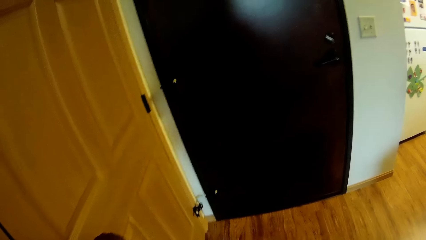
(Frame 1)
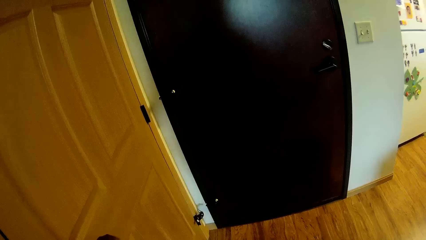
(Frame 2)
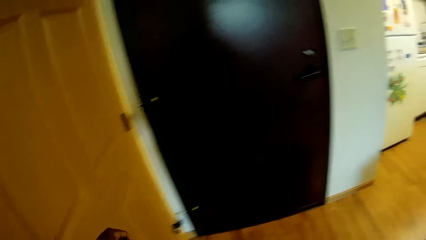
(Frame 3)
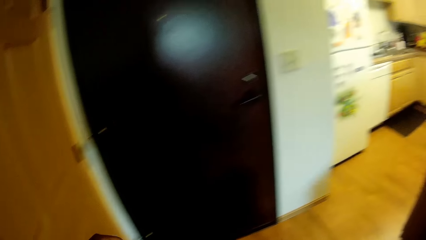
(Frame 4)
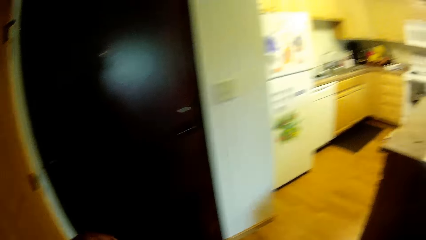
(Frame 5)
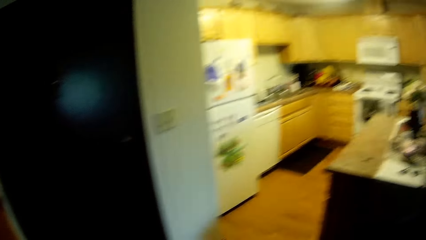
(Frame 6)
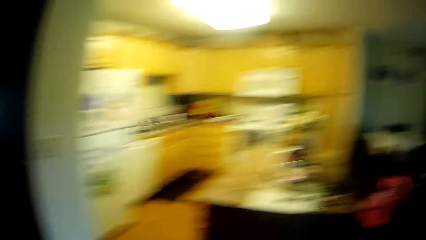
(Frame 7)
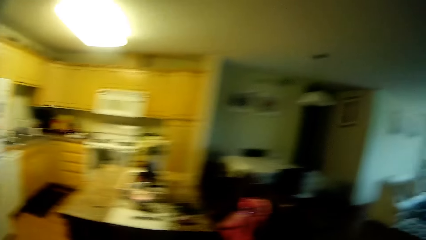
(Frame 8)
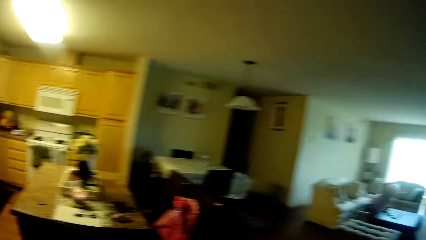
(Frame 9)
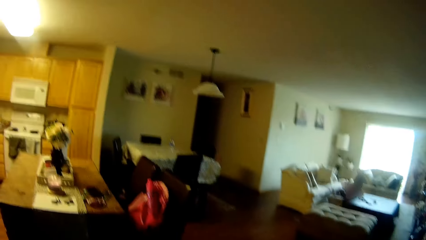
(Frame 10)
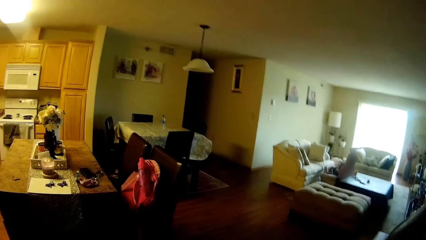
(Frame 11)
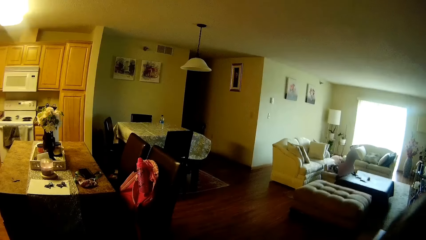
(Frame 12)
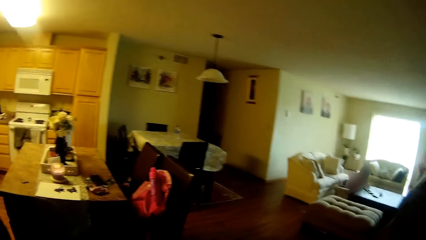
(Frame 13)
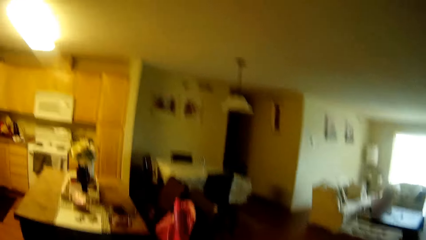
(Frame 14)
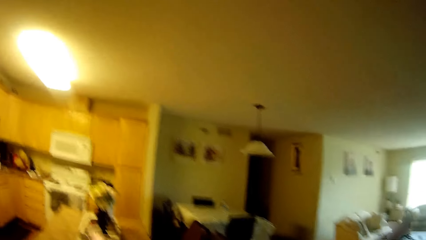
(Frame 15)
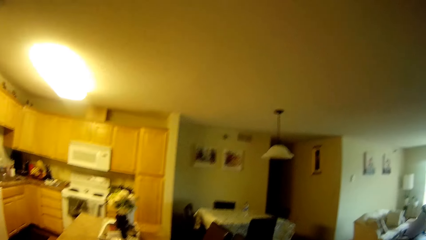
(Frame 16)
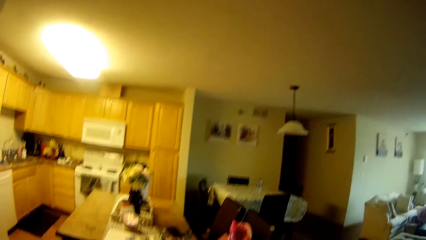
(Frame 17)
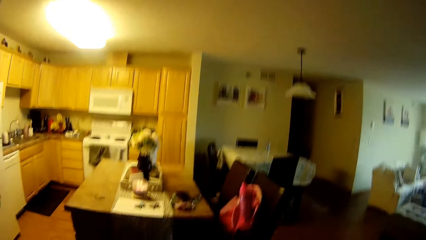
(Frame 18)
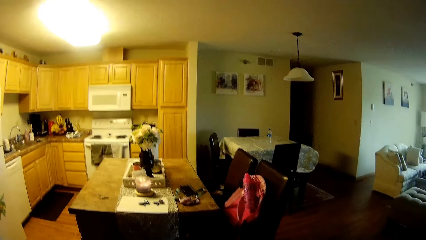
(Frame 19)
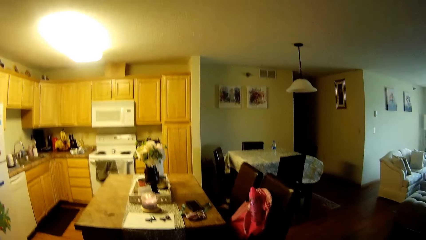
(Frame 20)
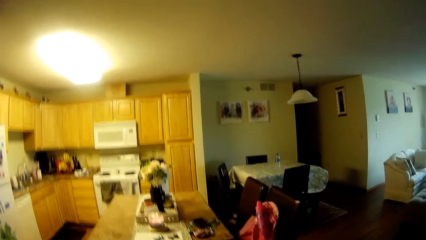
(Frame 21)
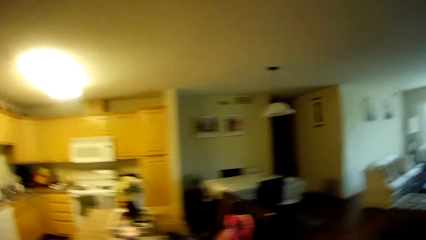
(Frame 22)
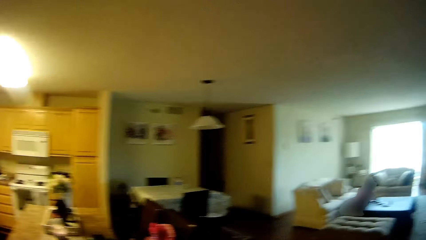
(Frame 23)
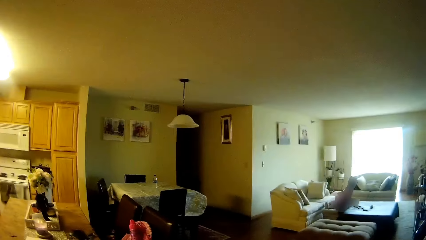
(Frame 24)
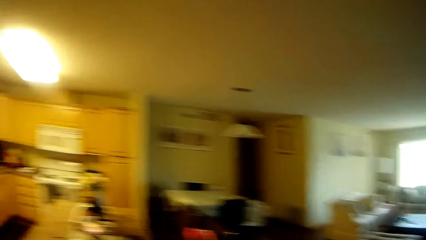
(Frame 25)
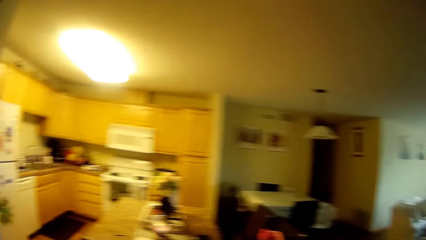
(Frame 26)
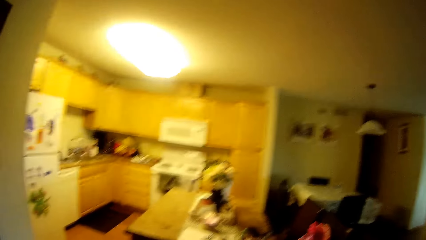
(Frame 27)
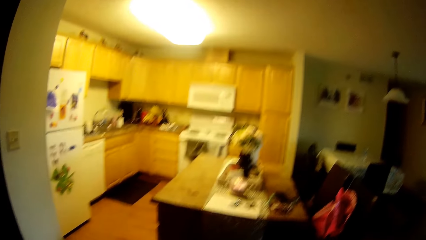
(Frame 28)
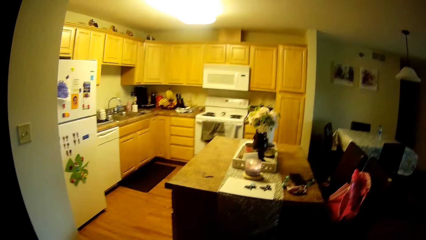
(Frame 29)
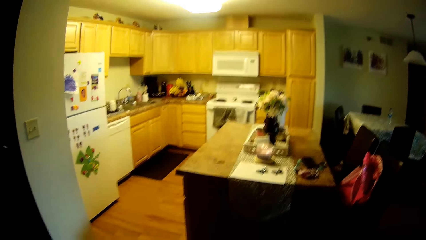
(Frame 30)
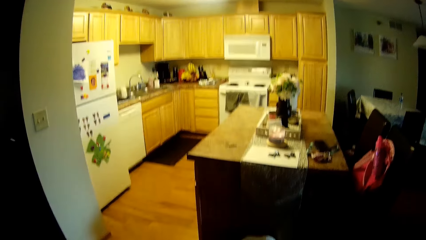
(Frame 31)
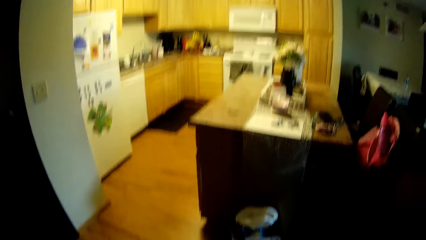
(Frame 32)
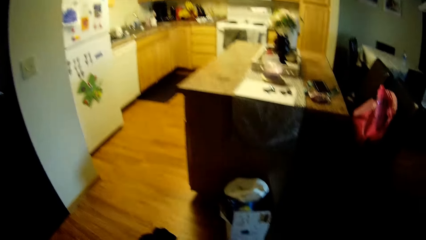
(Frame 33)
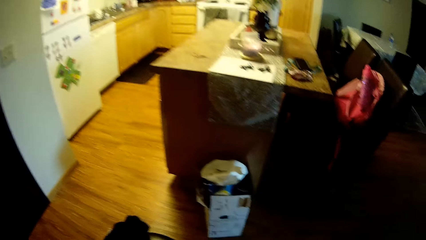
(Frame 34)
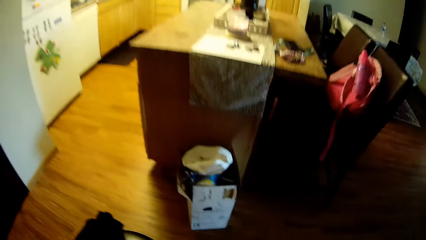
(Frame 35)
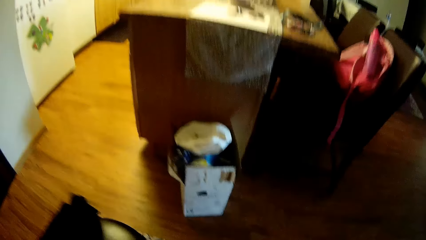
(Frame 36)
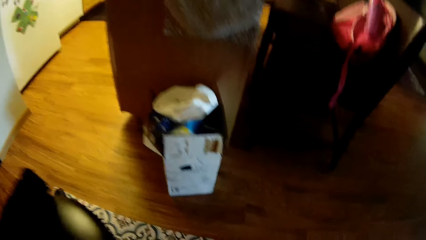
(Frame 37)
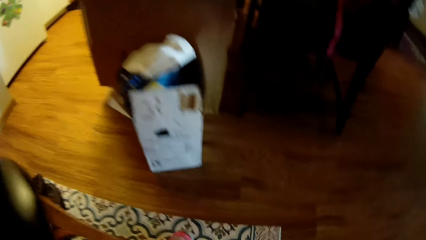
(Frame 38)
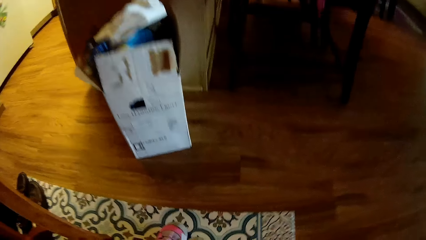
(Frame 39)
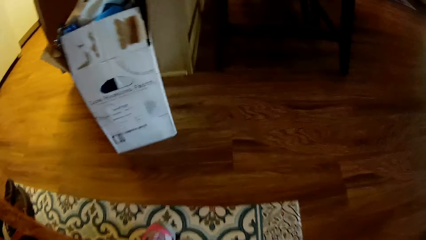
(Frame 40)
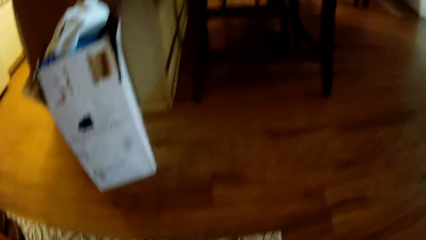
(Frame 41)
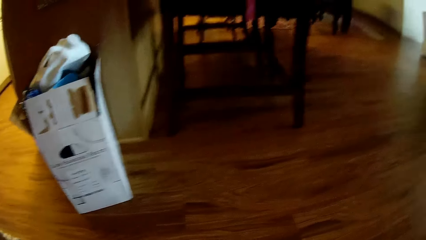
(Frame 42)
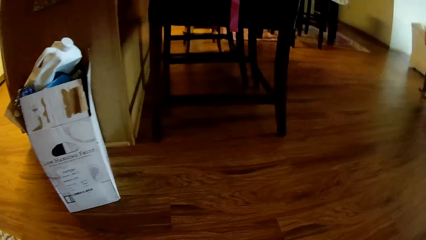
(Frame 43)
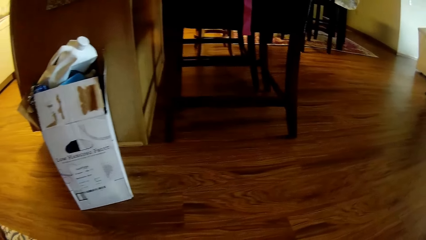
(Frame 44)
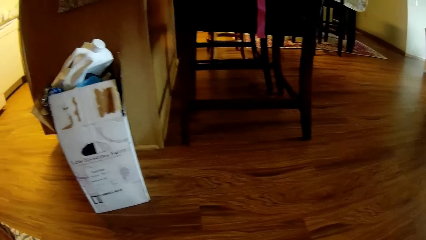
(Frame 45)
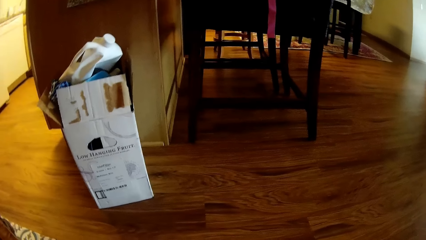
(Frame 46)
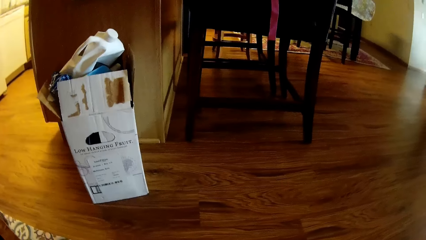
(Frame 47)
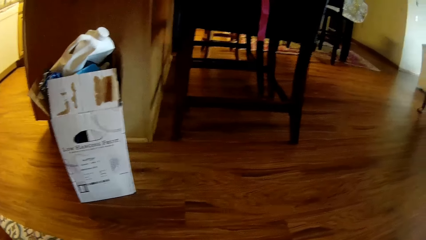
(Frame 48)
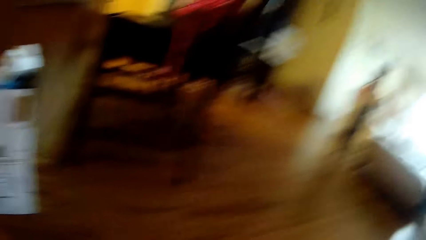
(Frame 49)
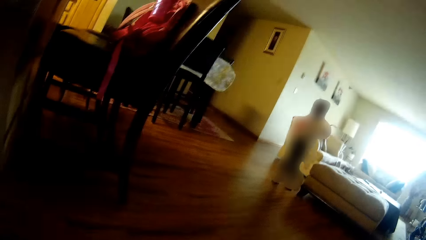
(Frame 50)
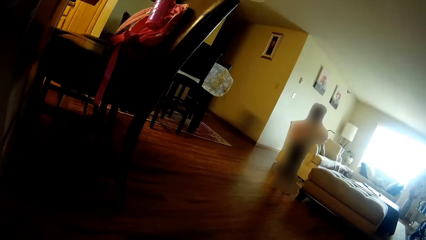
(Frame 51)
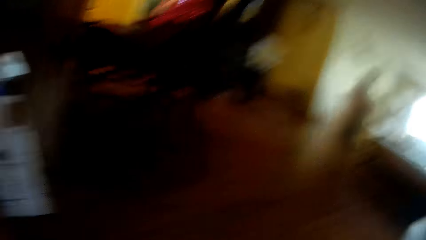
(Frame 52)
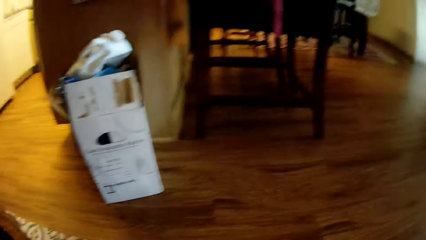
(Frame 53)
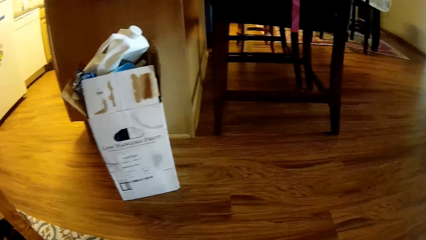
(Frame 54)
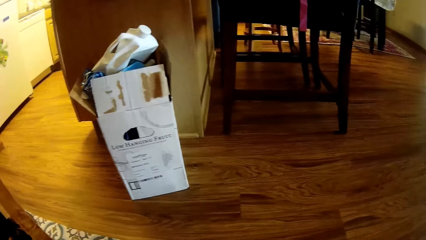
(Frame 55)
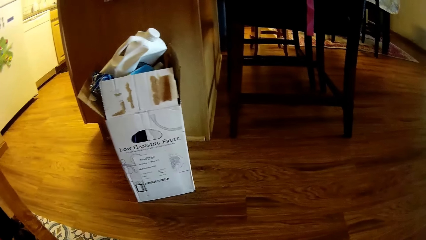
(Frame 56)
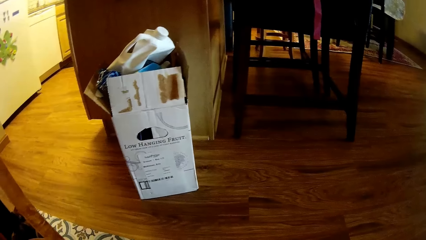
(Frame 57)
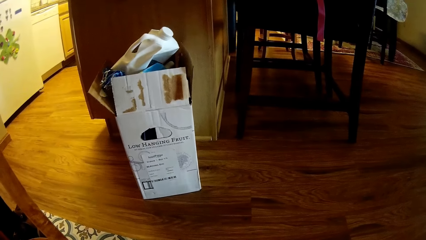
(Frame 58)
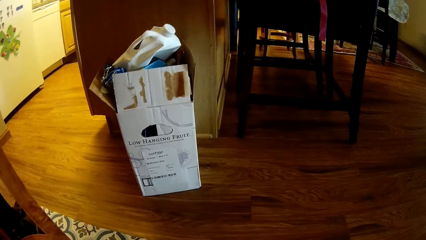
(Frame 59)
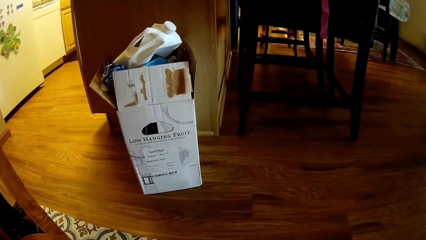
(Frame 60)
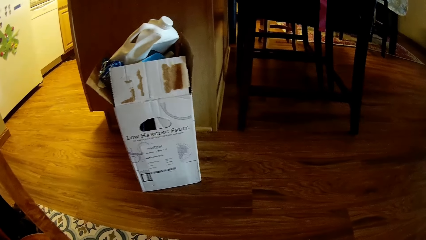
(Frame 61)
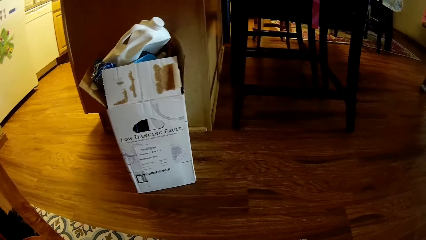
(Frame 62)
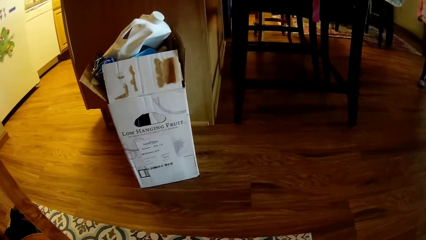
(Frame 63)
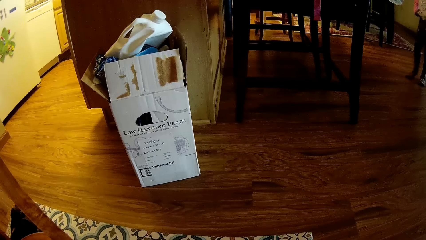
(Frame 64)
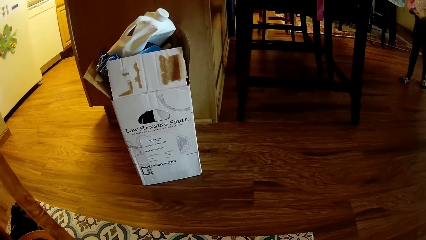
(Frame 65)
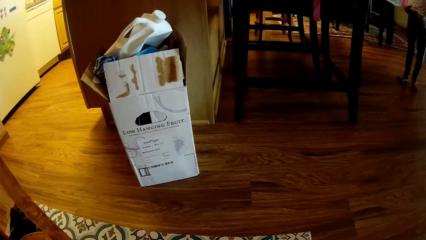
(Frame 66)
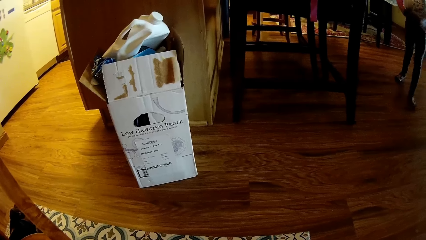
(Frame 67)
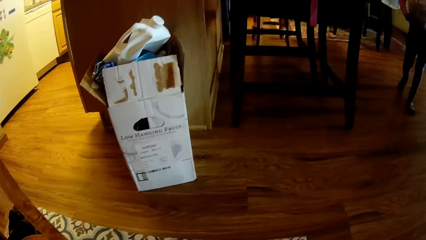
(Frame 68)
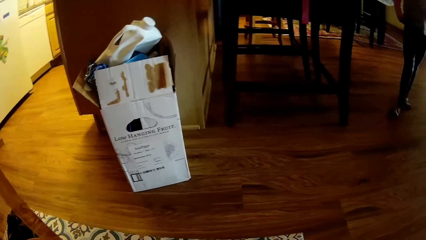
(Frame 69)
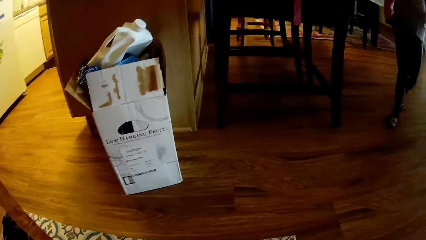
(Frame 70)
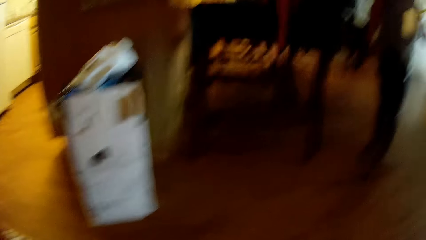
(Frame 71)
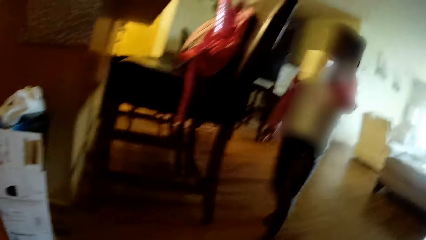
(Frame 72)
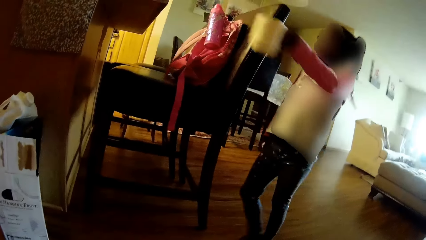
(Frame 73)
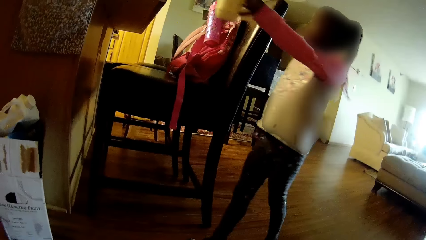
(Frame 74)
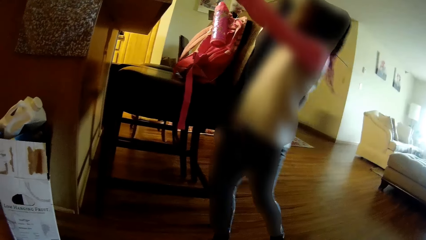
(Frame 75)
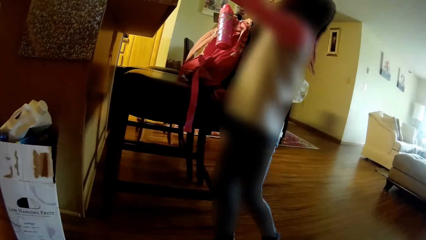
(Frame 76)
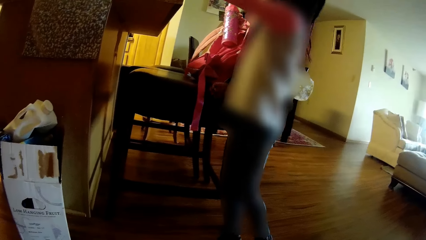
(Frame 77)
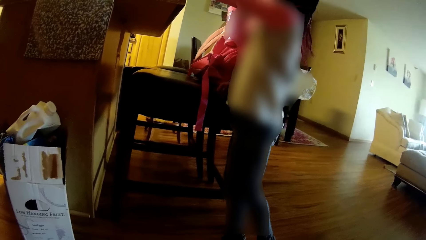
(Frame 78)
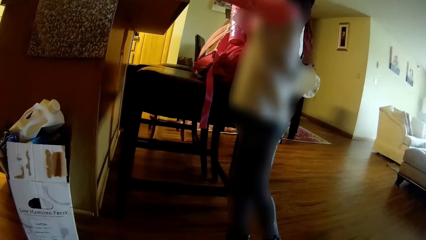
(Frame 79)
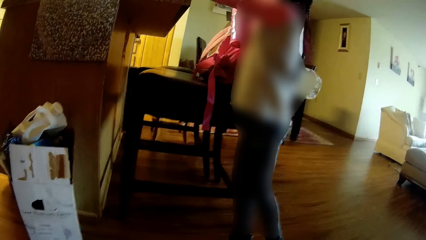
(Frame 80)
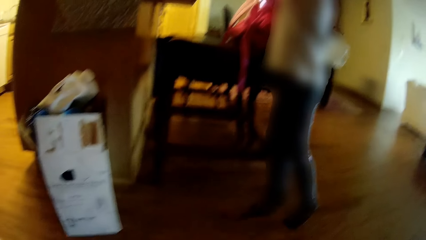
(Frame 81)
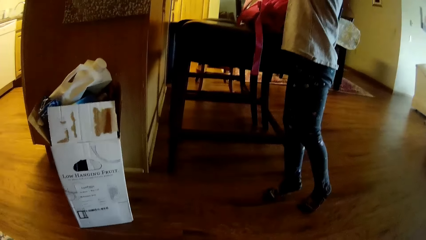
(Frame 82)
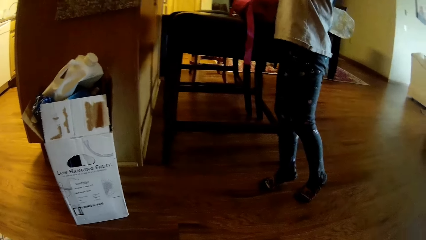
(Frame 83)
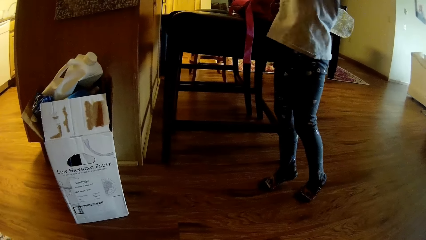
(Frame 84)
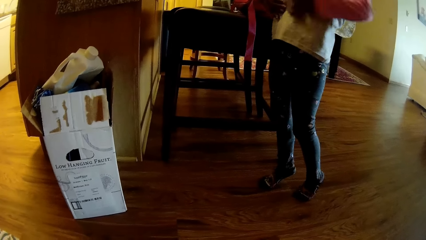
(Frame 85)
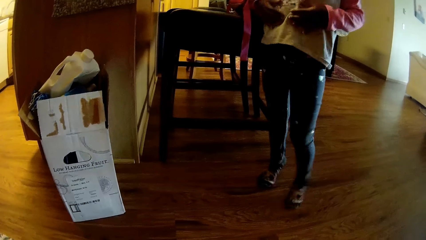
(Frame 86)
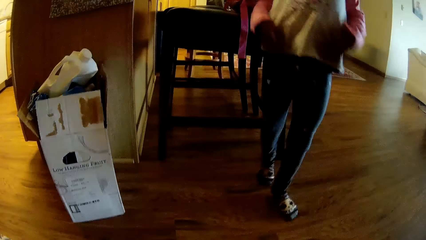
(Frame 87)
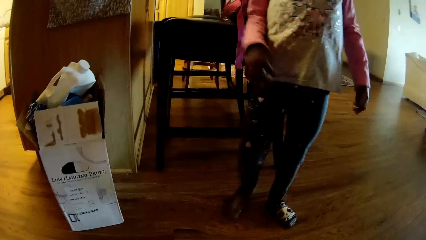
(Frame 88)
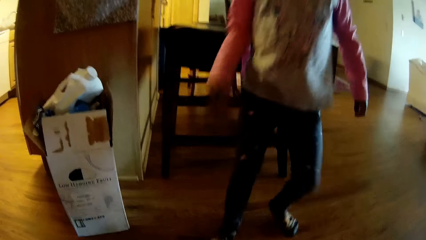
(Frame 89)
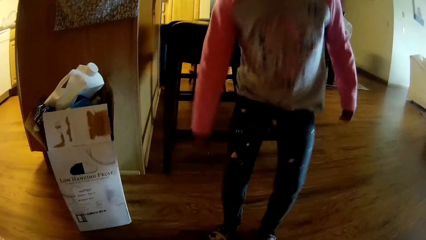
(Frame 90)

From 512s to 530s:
The girl walks towards the camera wearer. The girl drops a cup on the kitchen worktop with her left hand. The camera wearer speaks to the girl.
